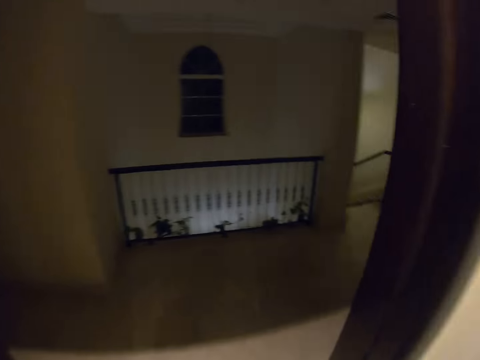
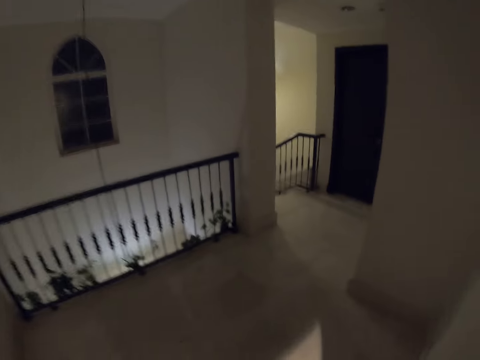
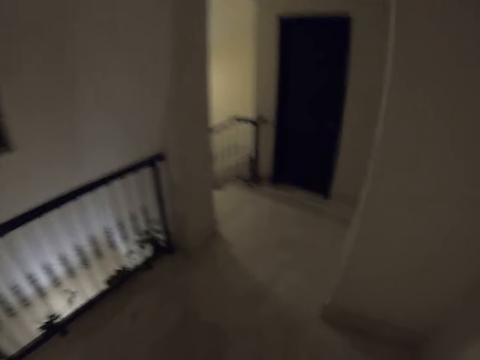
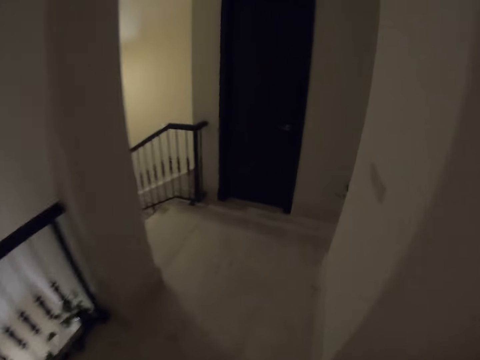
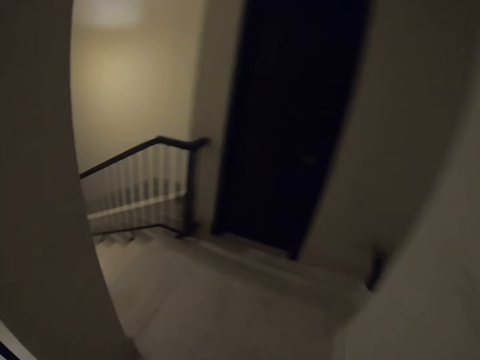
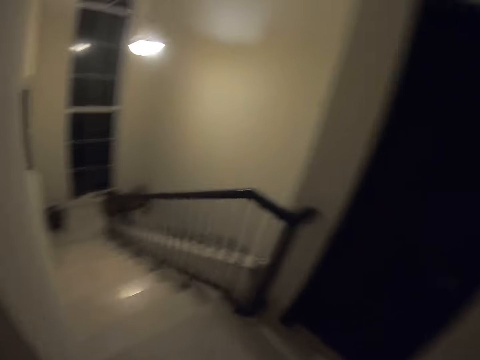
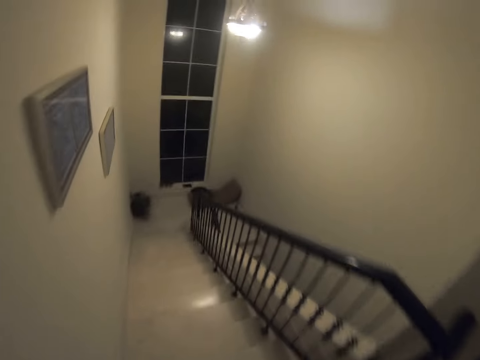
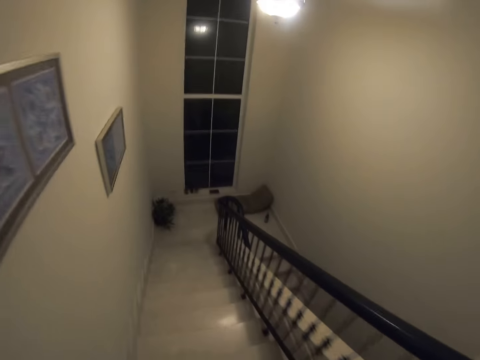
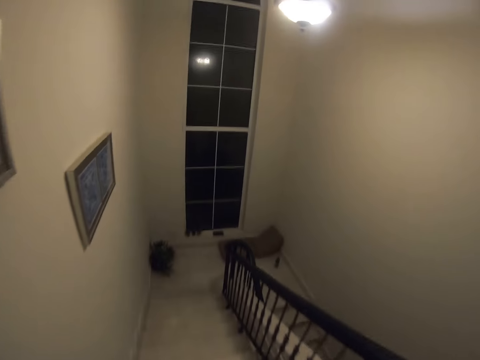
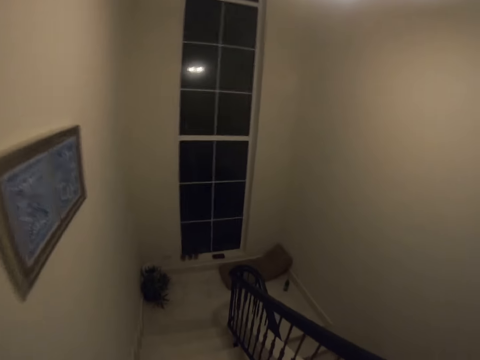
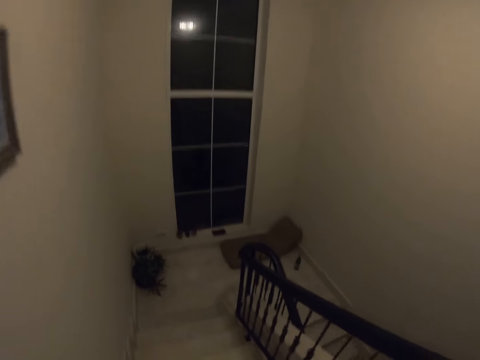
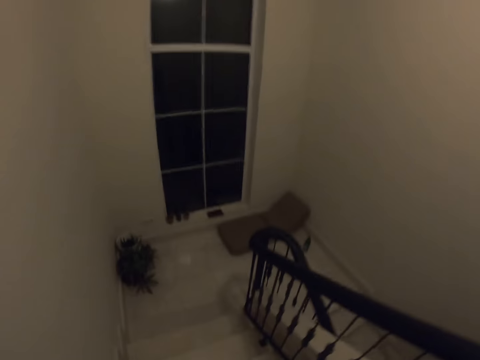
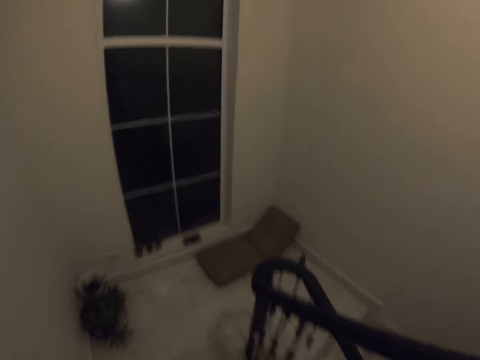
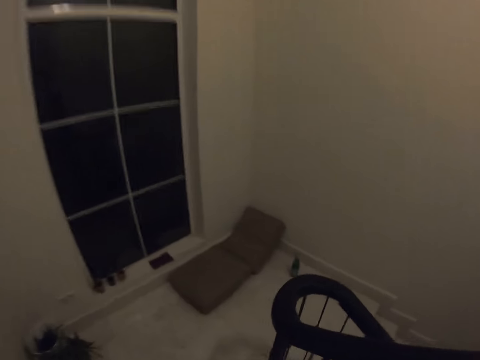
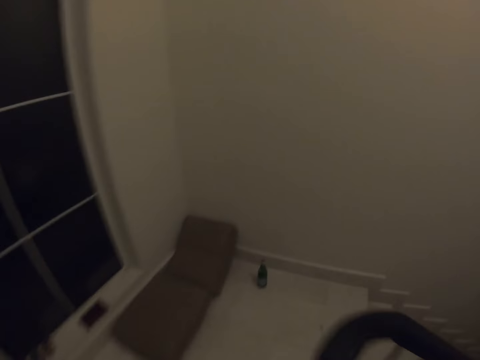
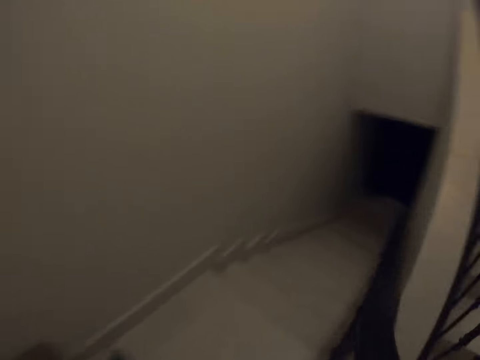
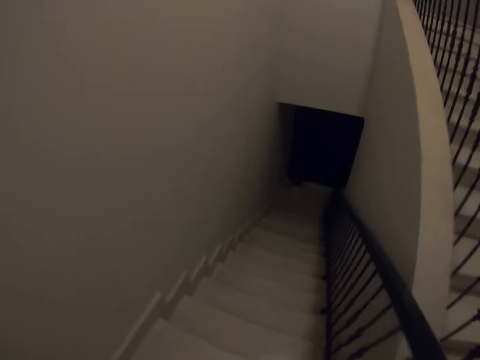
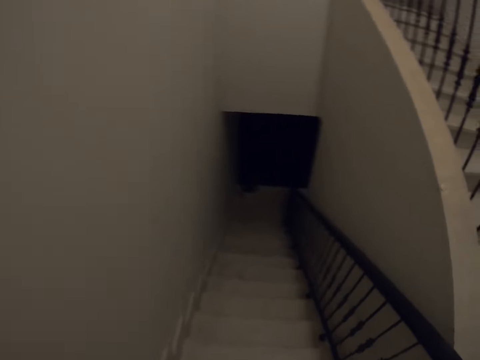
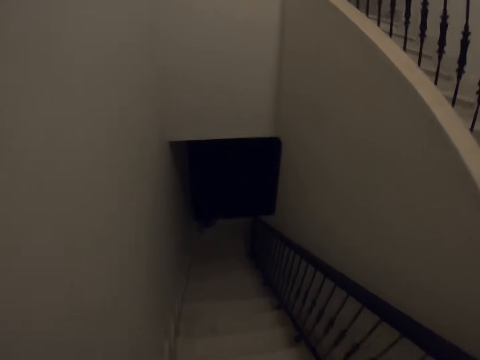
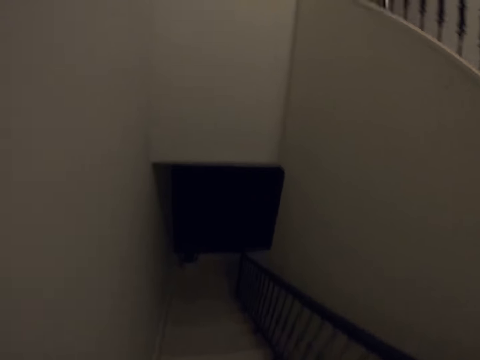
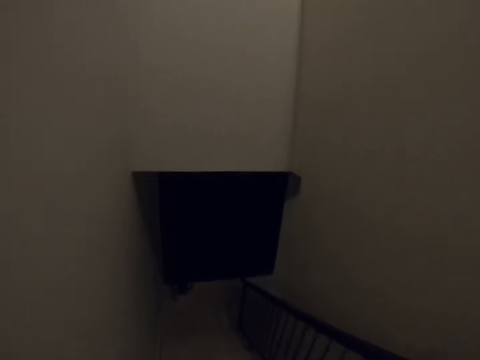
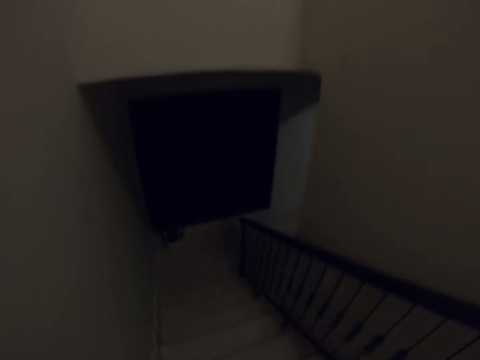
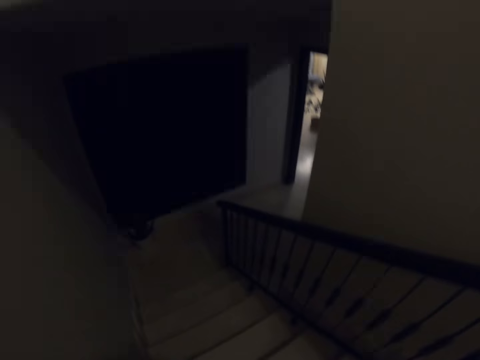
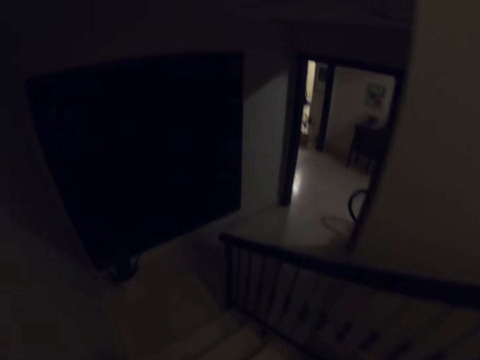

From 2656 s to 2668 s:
The camera wearer exits the bedroom and walks in the hallway. They walk down the stairs.

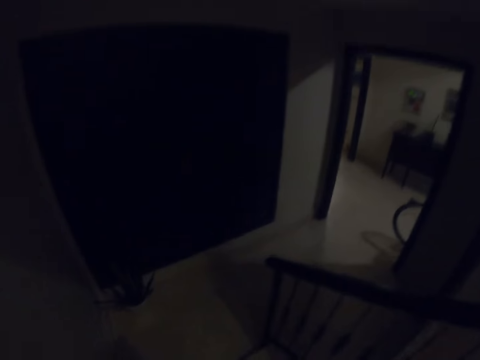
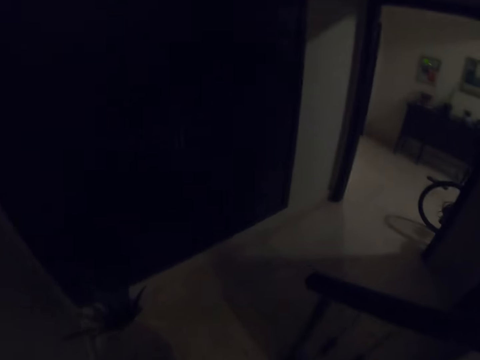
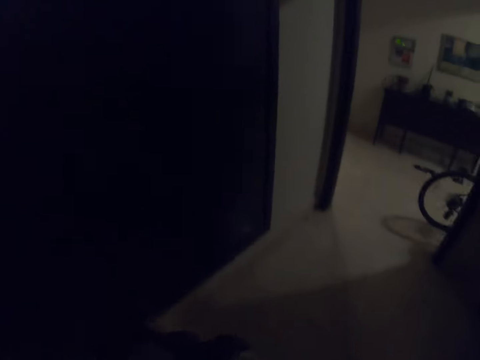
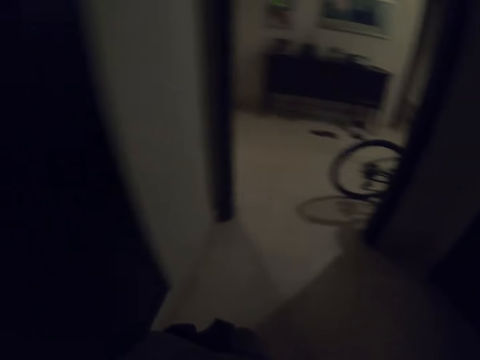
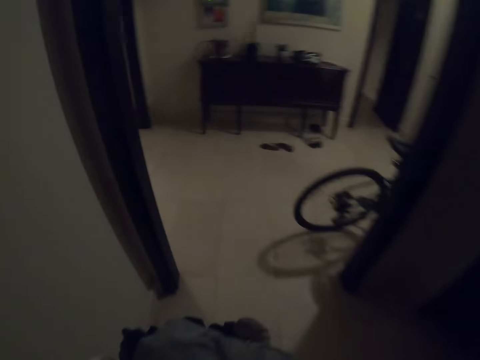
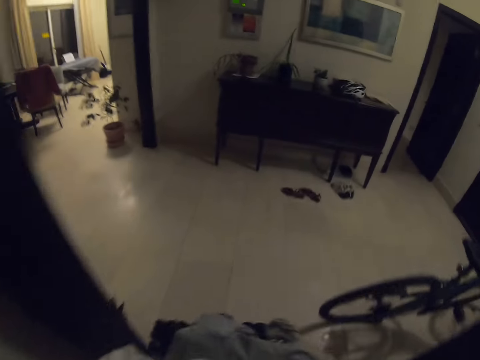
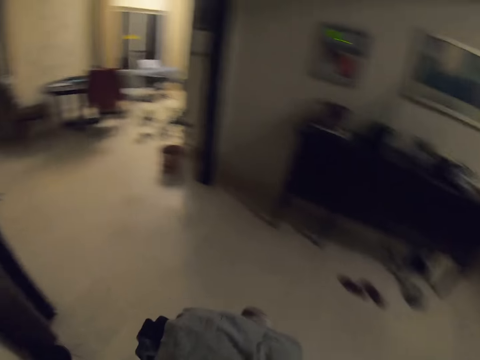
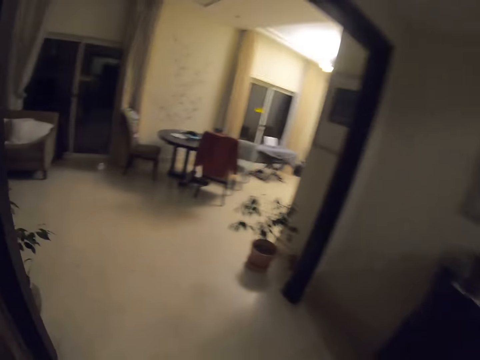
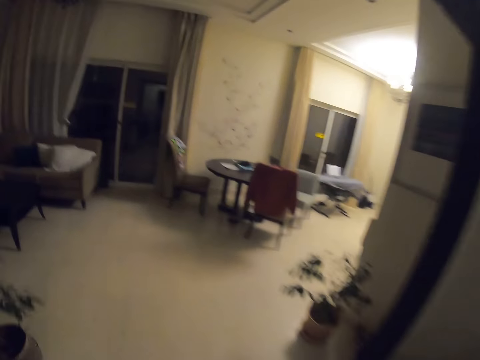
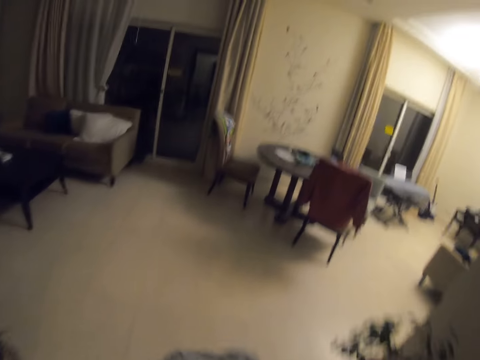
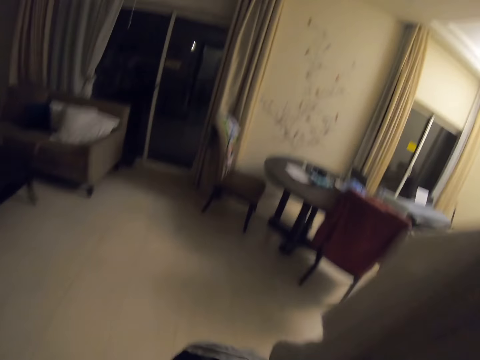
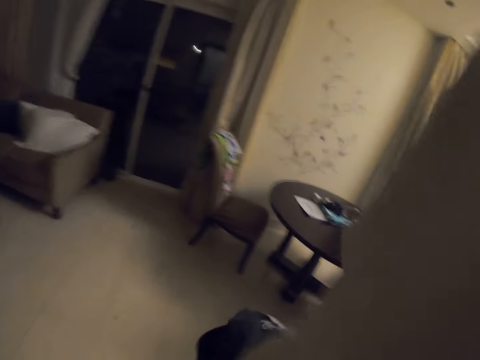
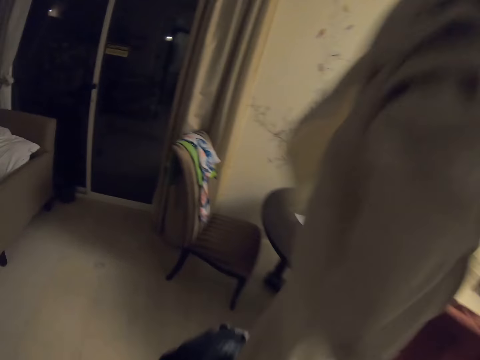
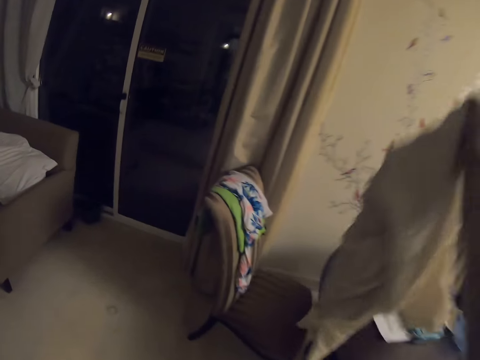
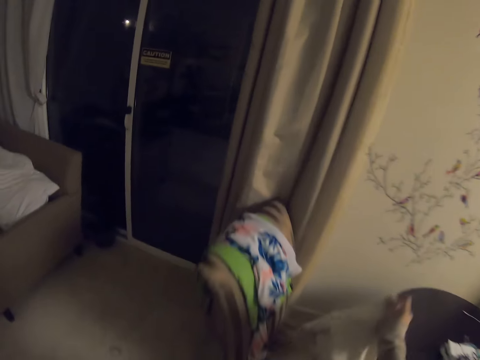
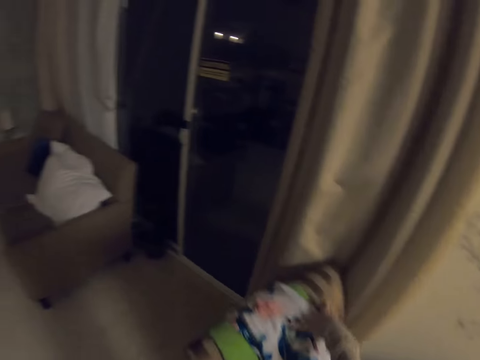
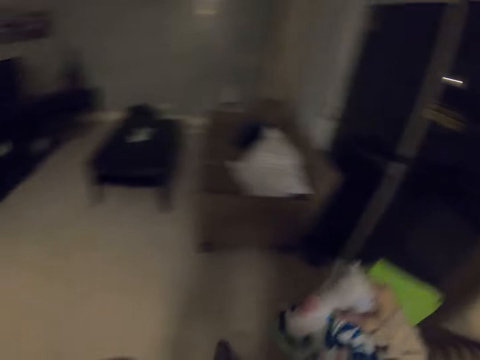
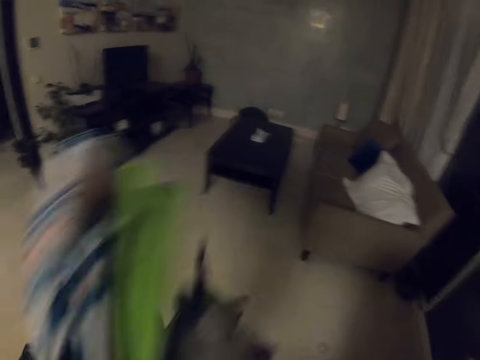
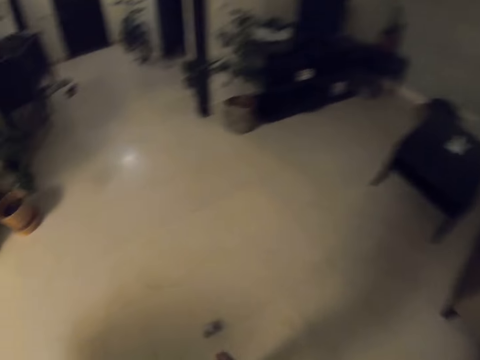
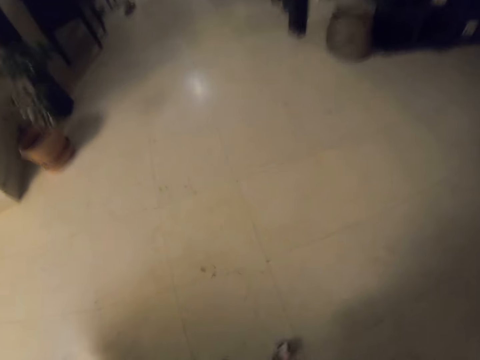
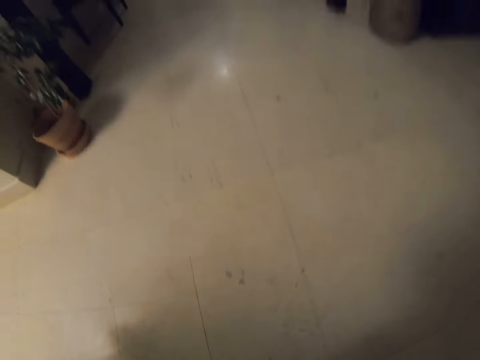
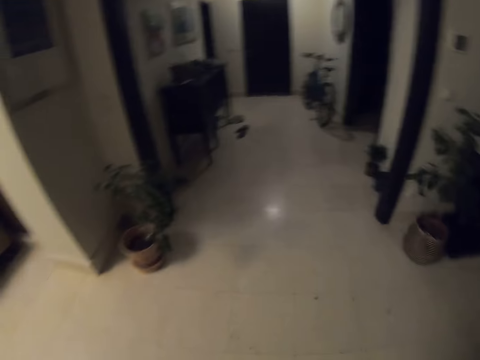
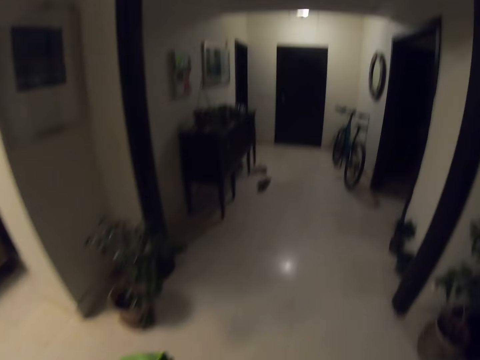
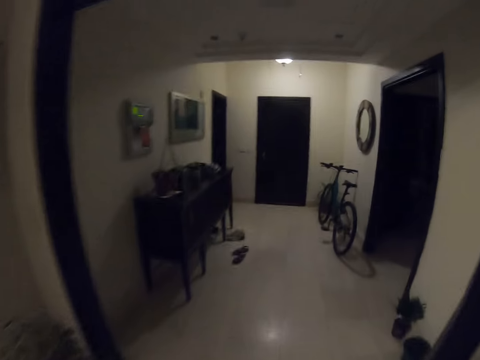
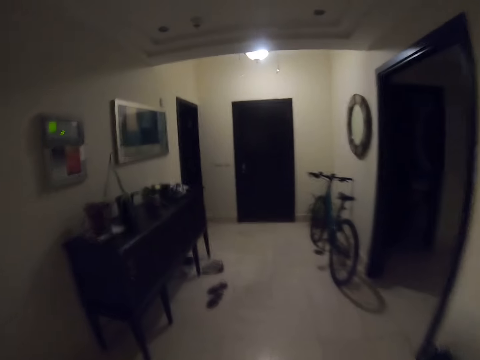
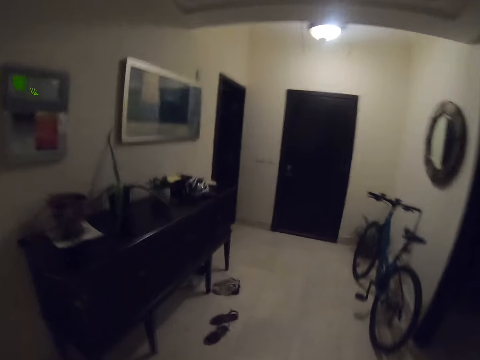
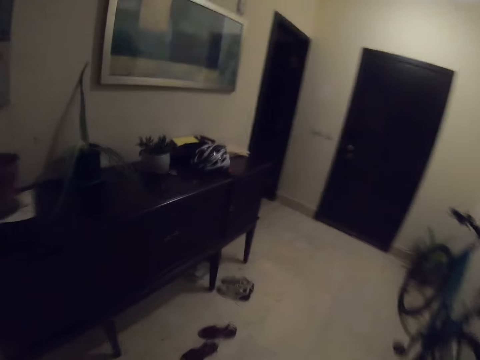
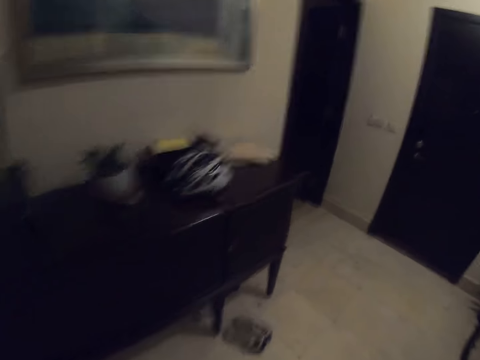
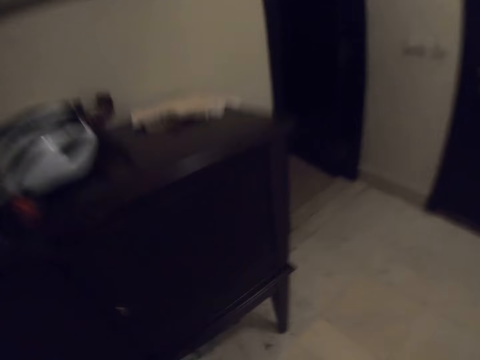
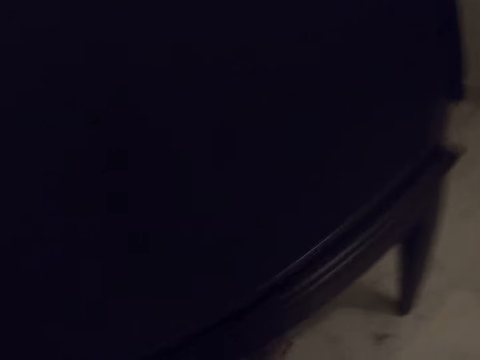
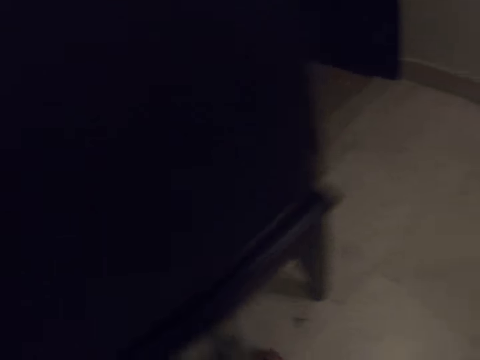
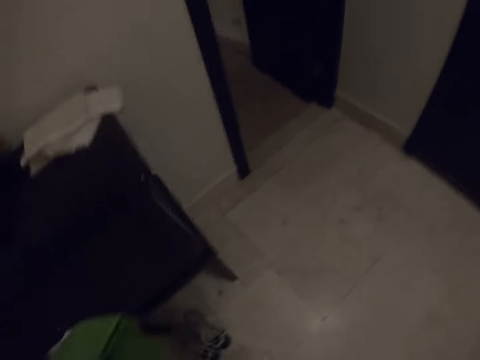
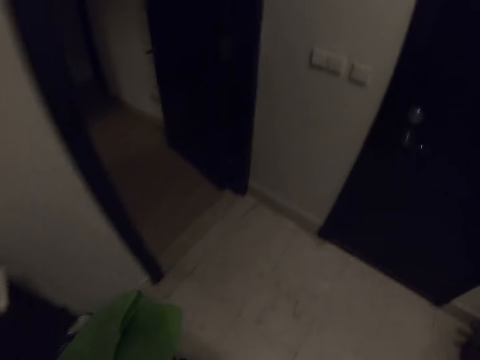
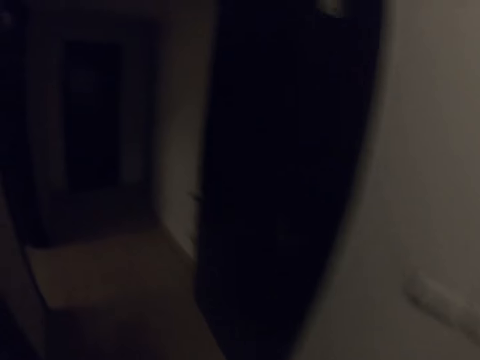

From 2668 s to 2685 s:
The camera wearer walks towards the living room. They carry the cloth upwards. They put the cloth on top of the chair. They pick up the cloth on top of the chair. They walk towards the laundry room. They pick up a sock.
